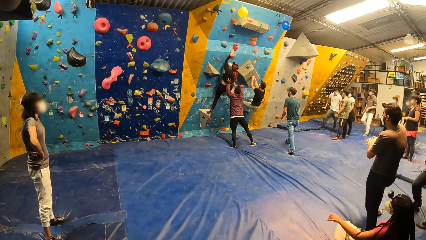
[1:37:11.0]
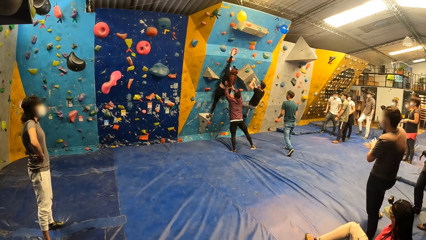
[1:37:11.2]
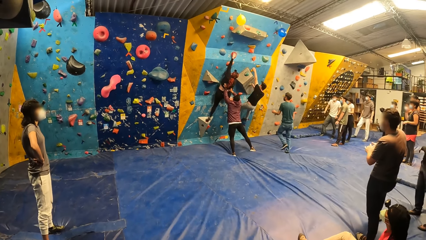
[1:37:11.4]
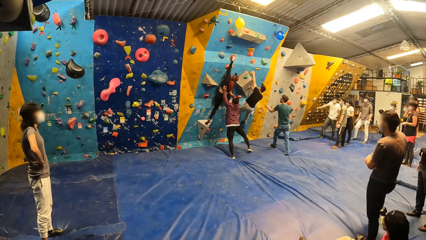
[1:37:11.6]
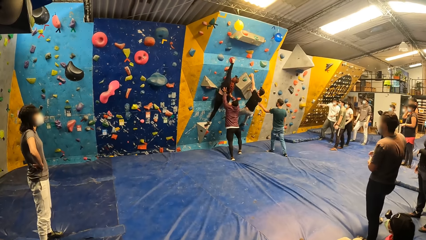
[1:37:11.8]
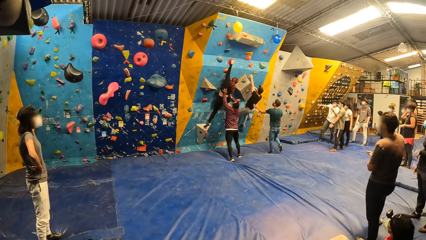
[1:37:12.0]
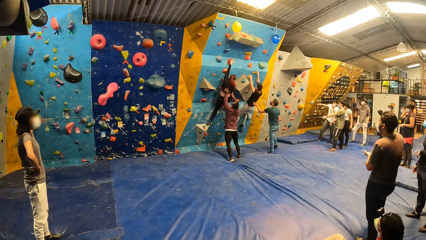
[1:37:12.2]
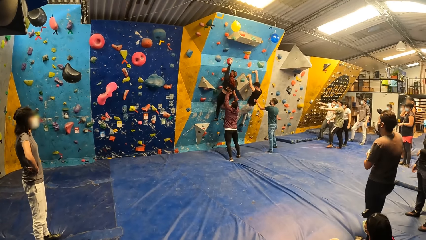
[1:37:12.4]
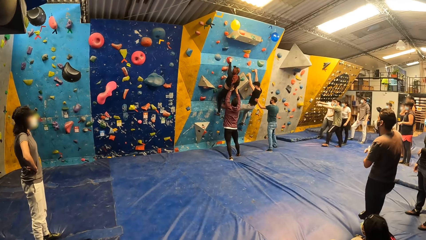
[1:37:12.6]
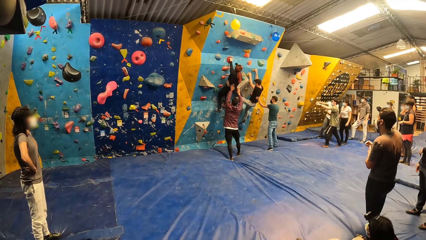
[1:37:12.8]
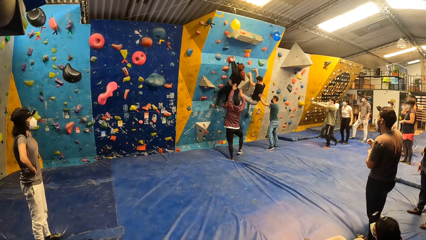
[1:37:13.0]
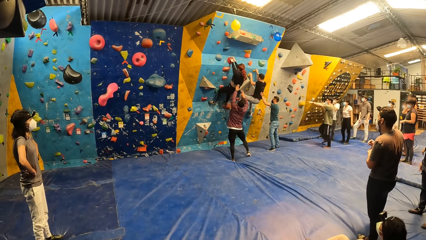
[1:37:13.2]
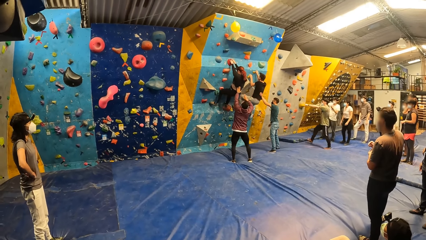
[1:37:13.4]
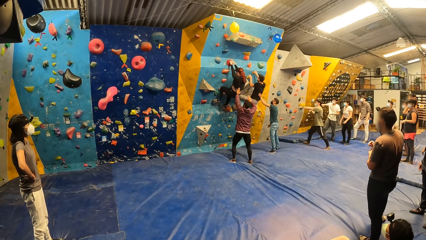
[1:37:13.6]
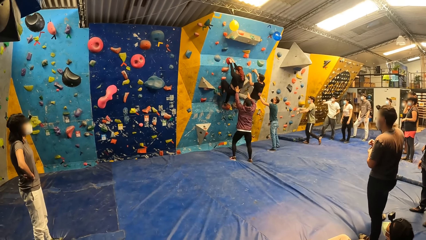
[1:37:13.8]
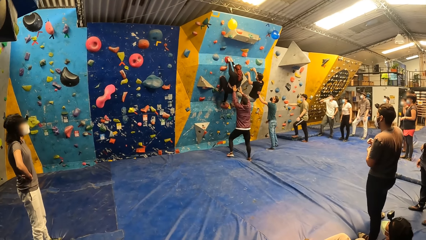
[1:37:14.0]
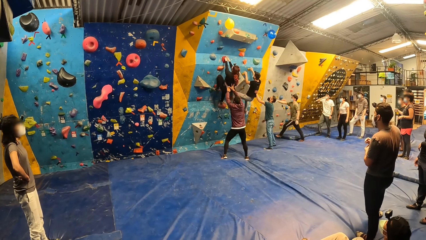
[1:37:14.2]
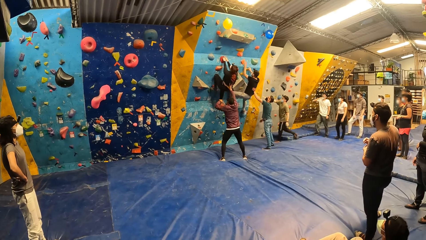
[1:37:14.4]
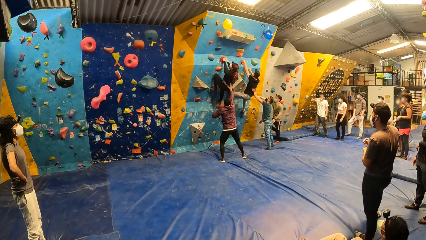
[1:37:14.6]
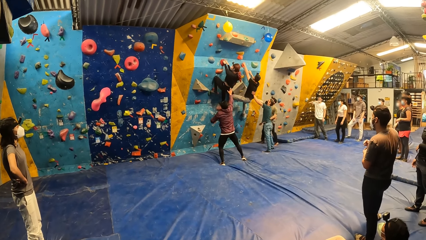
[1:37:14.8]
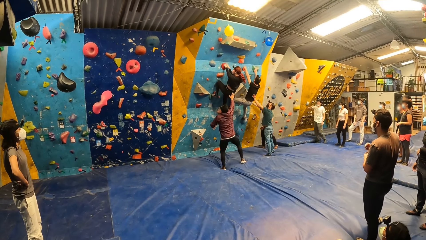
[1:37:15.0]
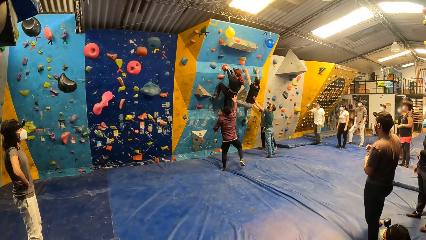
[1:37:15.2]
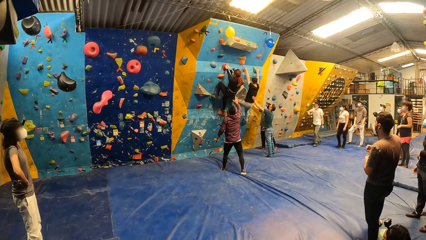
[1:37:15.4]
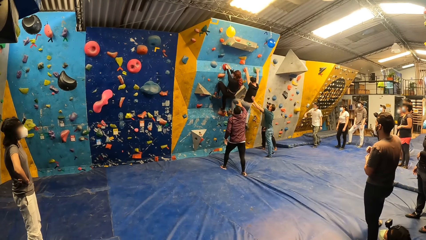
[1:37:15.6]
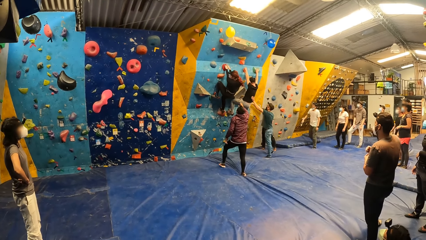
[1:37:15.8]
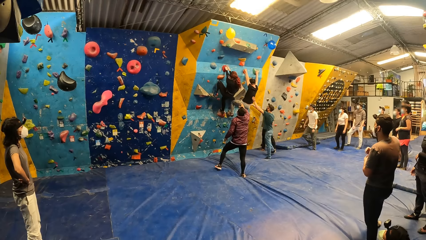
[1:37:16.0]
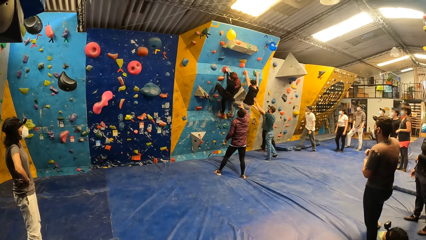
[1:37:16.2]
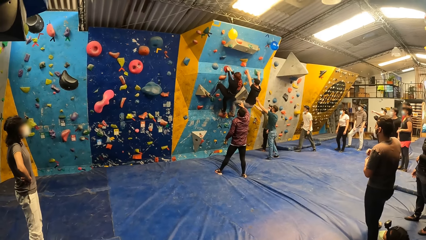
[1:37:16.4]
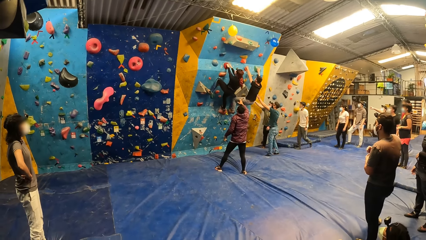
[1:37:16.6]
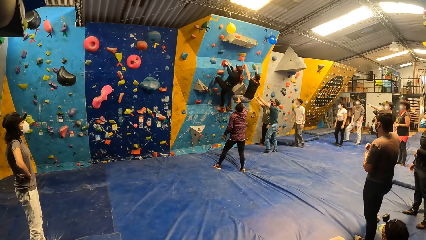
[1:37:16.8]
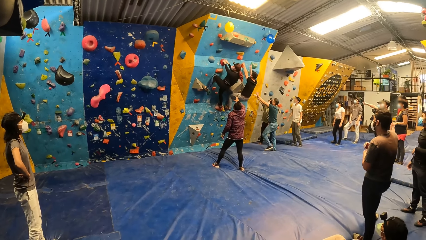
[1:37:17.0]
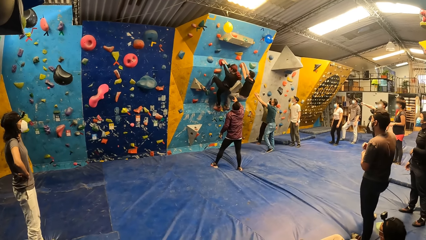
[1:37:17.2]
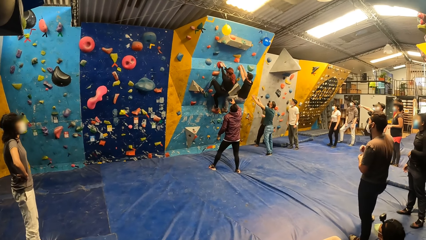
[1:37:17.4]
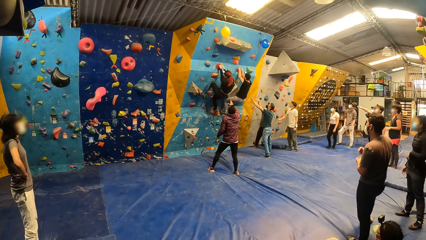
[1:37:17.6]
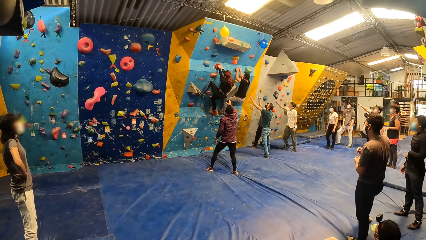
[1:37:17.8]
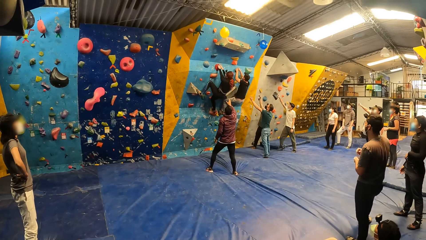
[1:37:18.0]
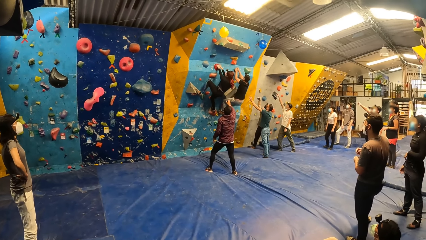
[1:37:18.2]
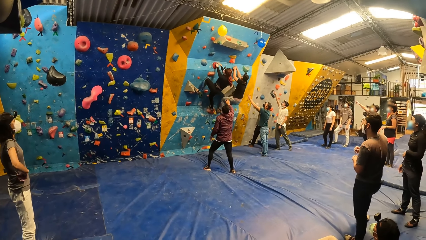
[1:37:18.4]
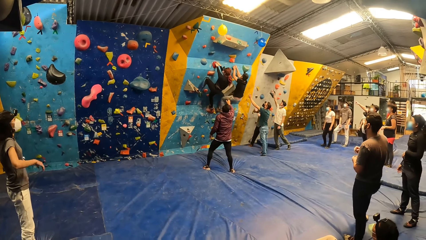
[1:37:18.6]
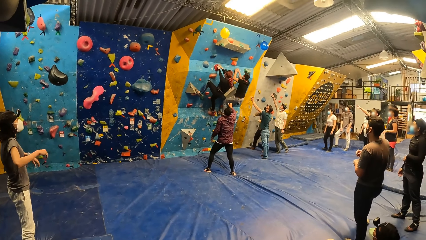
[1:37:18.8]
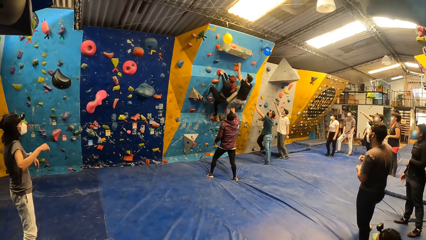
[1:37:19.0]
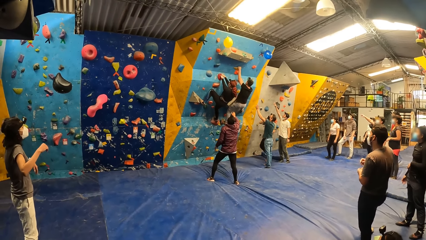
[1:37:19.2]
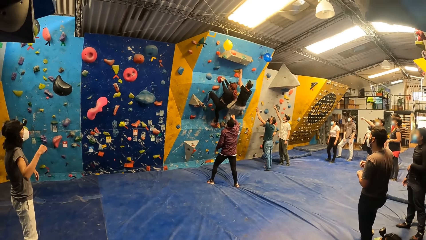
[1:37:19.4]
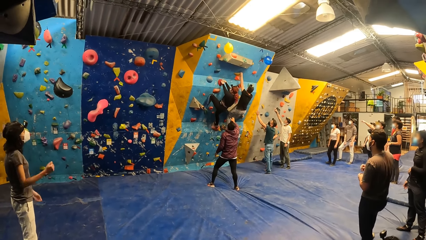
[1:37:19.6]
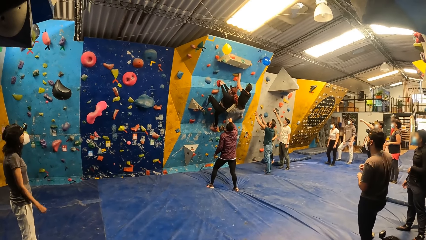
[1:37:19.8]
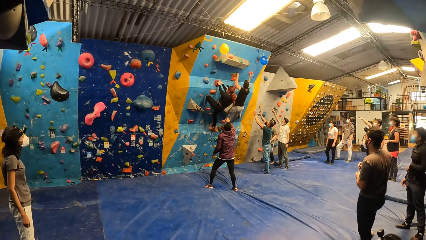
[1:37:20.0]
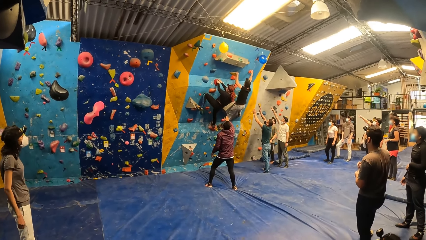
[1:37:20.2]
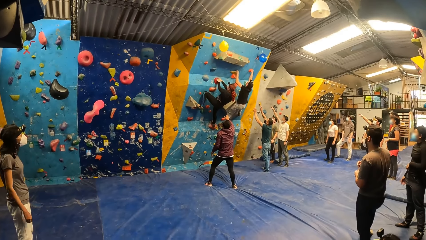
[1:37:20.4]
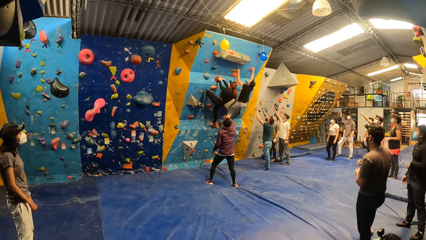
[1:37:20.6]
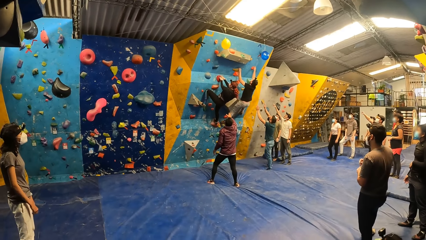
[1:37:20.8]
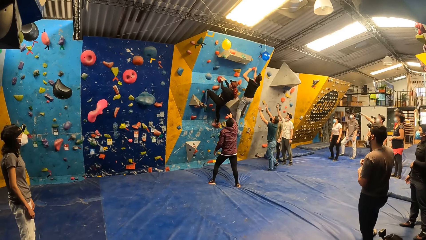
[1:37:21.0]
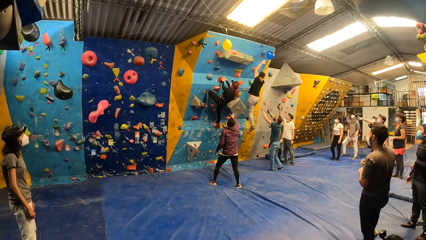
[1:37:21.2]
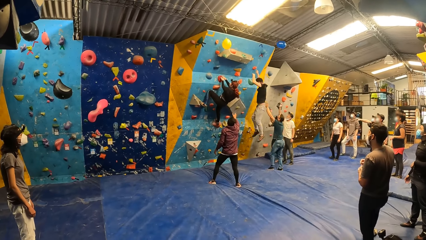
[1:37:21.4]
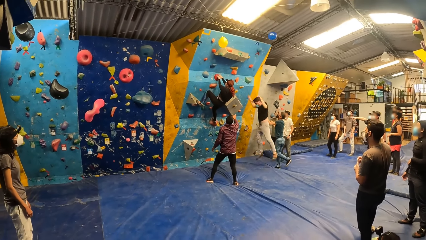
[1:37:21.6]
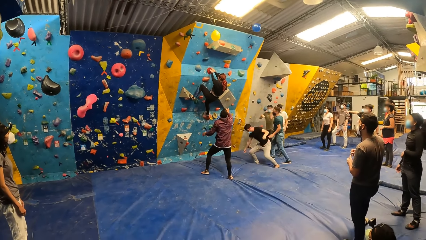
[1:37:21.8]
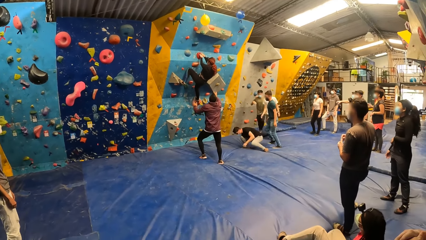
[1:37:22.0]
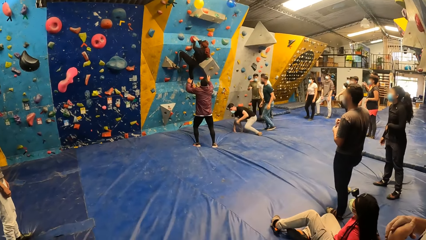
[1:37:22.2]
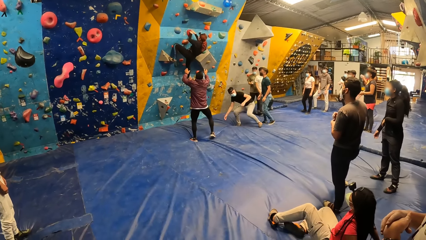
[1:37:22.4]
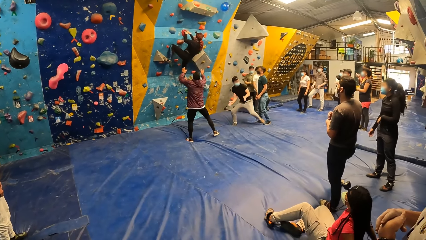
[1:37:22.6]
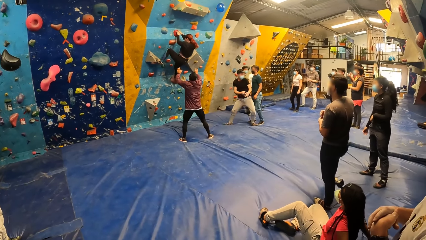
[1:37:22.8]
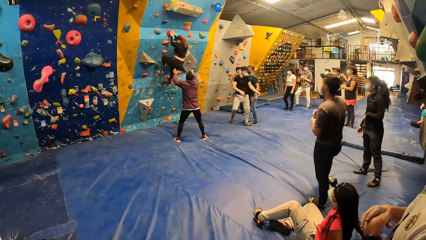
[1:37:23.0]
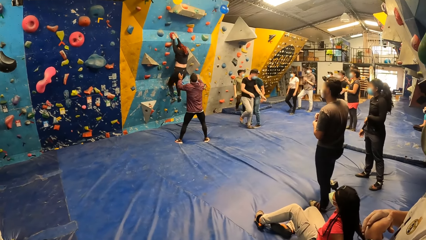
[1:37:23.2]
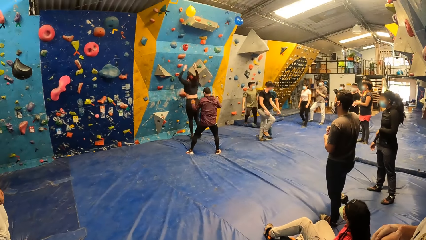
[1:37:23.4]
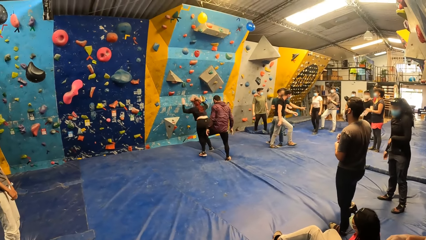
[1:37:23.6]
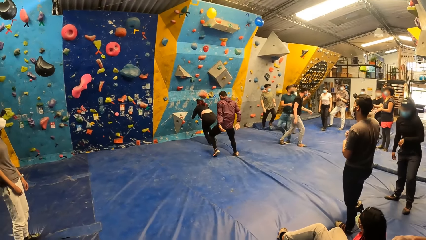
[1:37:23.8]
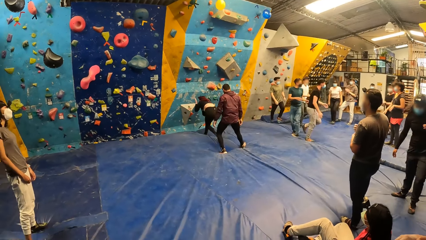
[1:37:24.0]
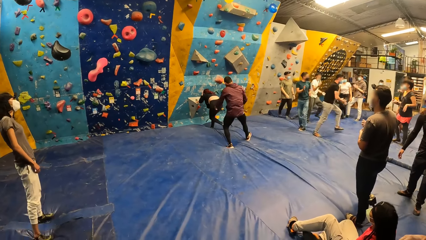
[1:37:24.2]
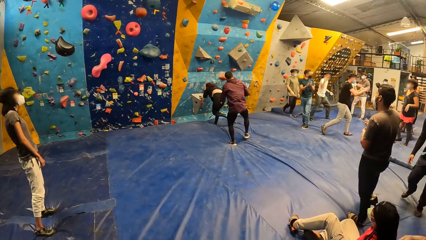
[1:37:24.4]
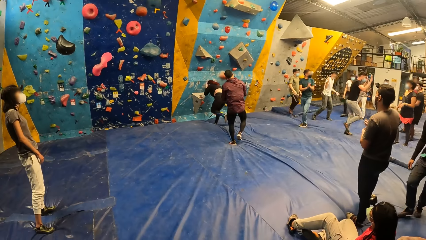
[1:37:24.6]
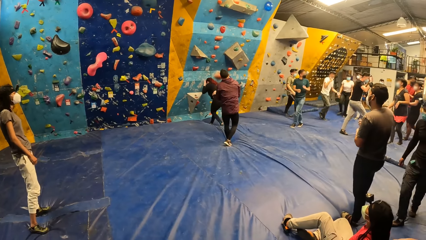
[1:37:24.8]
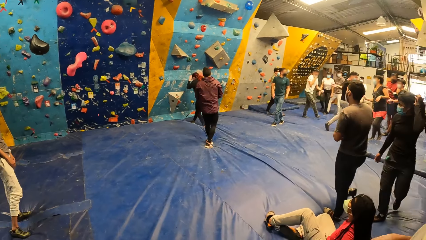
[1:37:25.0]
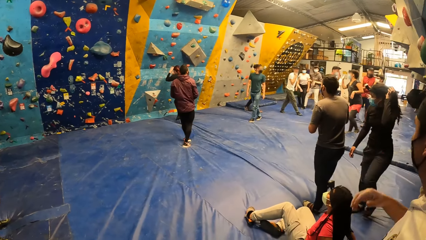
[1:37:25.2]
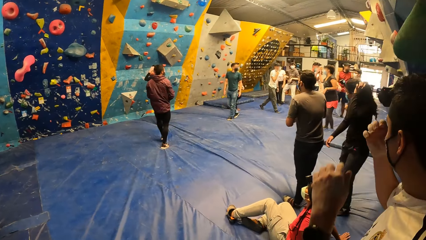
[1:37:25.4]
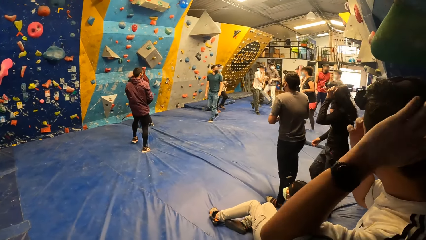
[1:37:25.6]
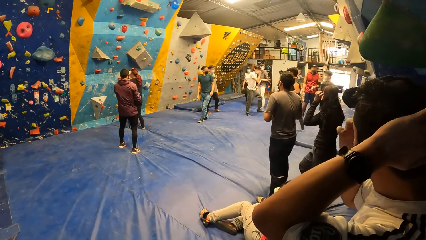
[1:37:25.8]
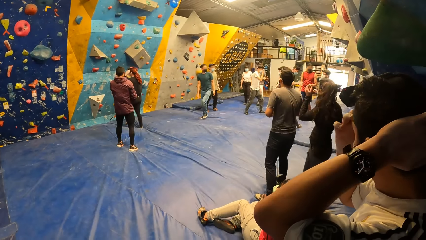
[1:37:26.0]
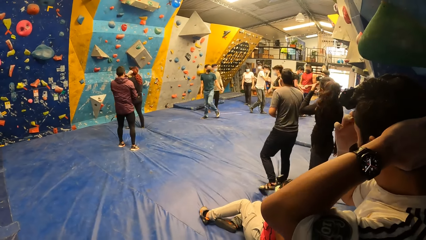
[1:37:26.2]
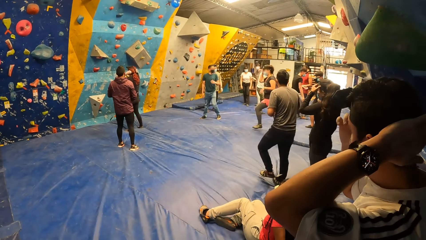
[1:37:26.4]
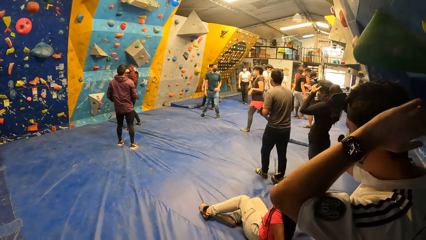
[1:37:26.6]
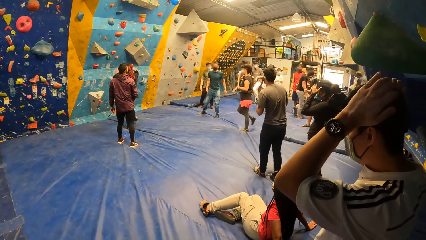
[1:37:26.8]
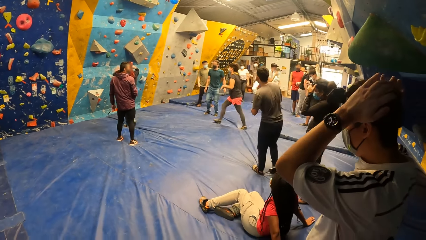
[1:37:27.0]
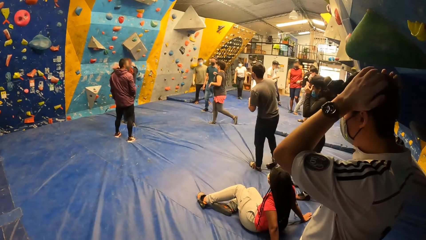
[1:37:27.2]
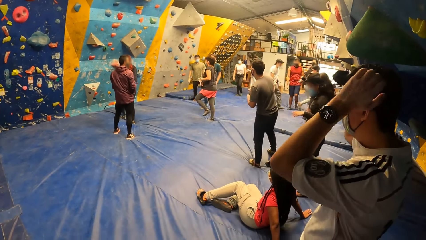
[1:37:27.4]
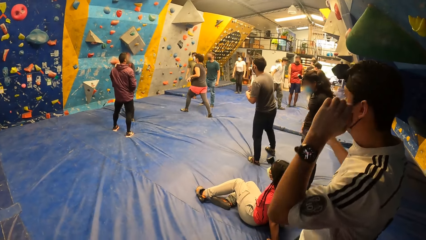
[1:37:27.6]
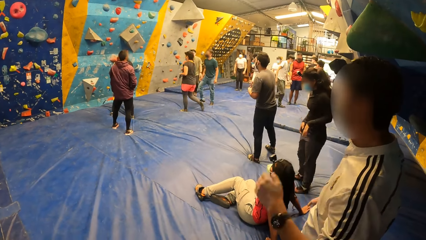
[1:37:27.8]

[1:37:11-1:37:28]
A man assists another man with both hands. The second man touches the balloon with his left hand and jumps down the bouldering wall. A woman jumps down the bouldering wall. Another woman walks to the bouldering wall. A third man adjusts the camera on his head with both hands.
